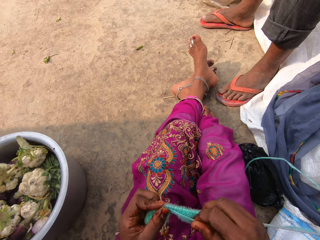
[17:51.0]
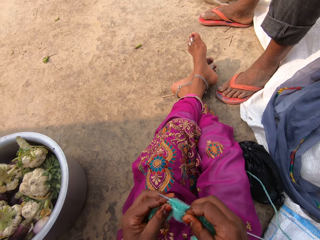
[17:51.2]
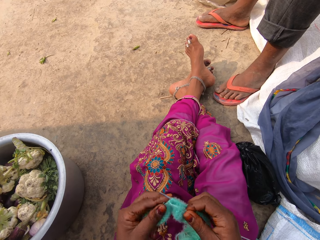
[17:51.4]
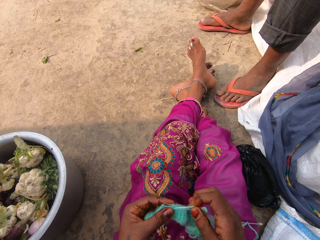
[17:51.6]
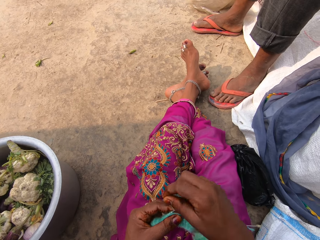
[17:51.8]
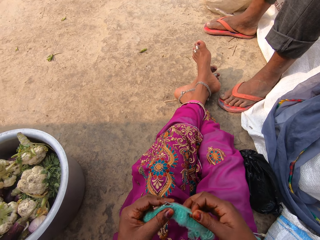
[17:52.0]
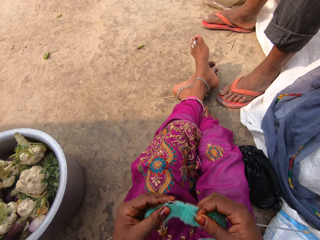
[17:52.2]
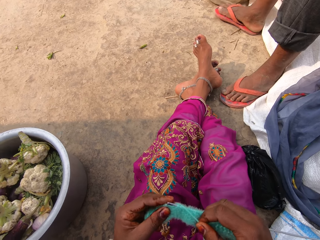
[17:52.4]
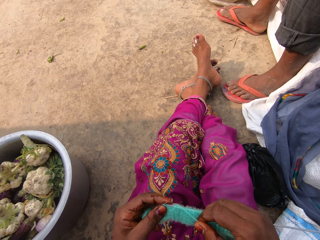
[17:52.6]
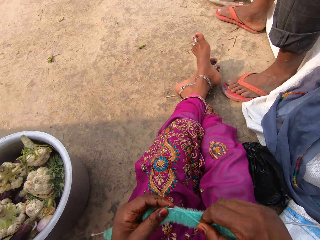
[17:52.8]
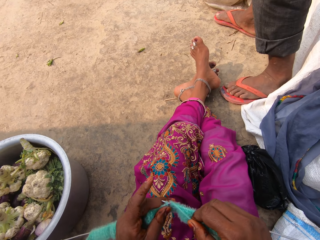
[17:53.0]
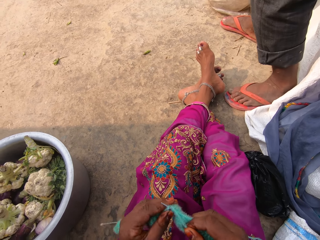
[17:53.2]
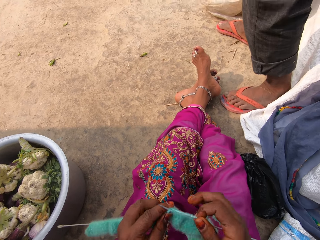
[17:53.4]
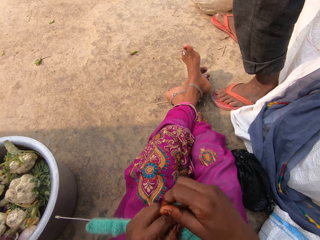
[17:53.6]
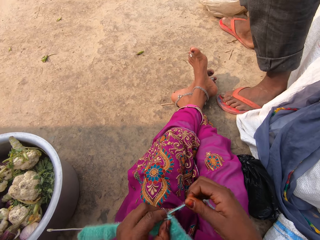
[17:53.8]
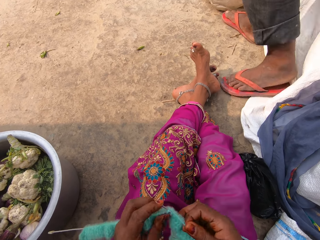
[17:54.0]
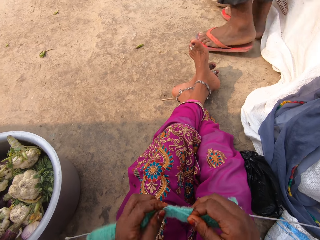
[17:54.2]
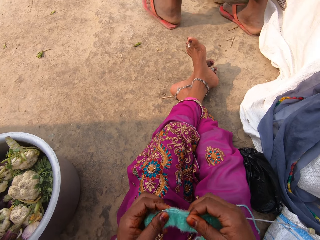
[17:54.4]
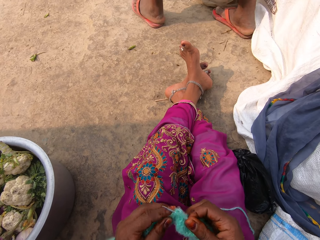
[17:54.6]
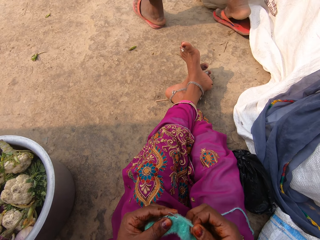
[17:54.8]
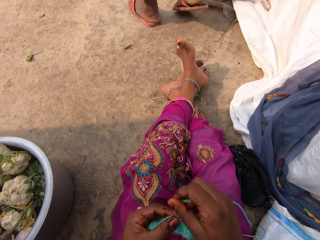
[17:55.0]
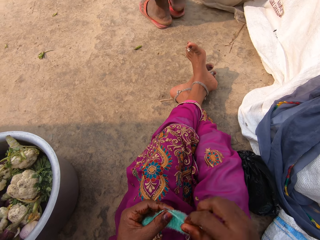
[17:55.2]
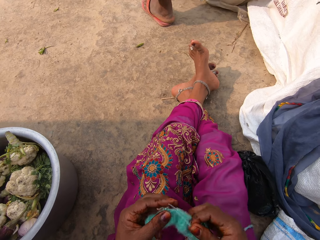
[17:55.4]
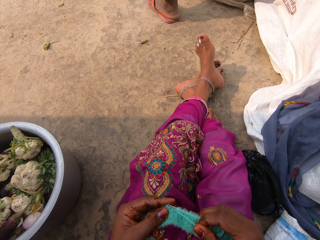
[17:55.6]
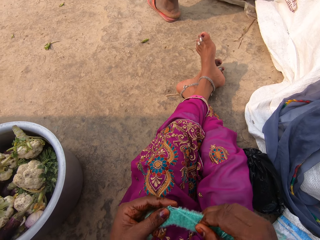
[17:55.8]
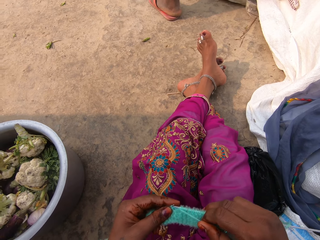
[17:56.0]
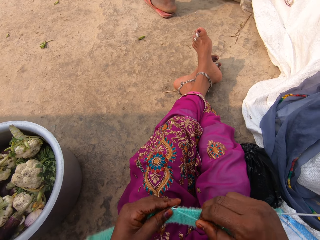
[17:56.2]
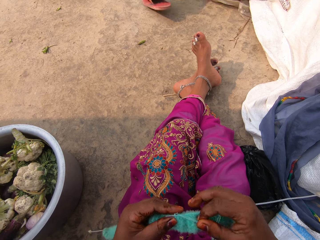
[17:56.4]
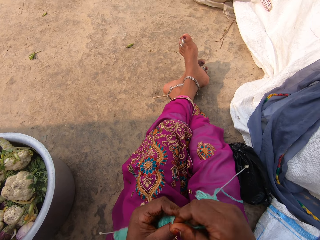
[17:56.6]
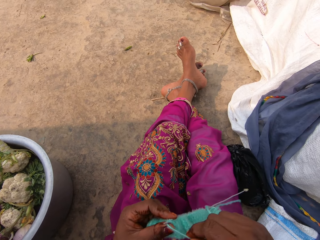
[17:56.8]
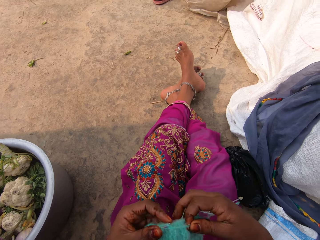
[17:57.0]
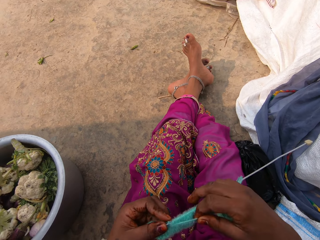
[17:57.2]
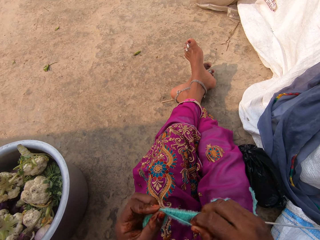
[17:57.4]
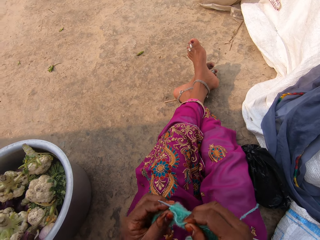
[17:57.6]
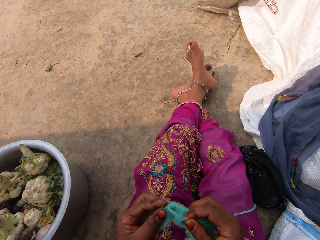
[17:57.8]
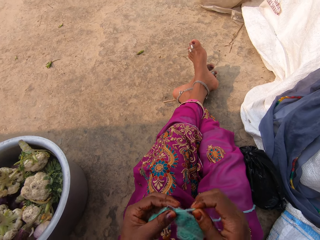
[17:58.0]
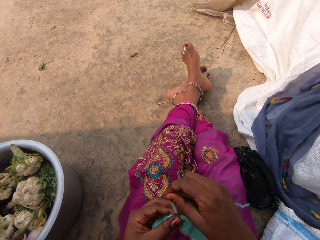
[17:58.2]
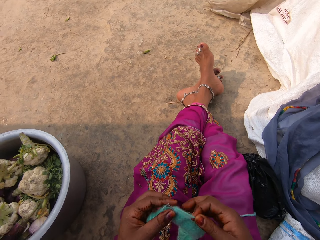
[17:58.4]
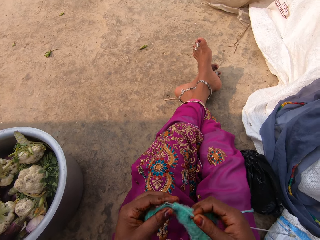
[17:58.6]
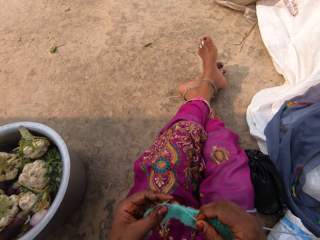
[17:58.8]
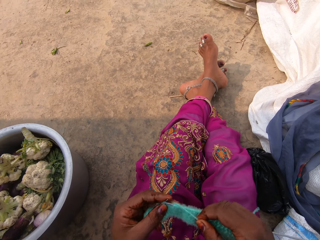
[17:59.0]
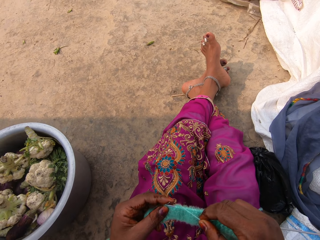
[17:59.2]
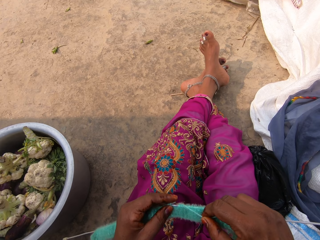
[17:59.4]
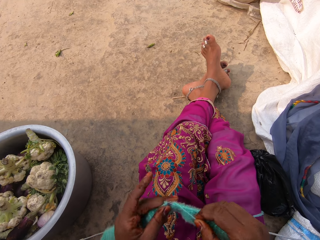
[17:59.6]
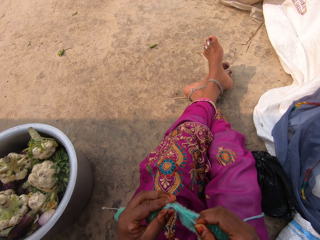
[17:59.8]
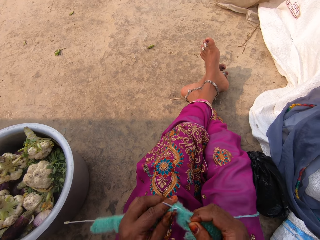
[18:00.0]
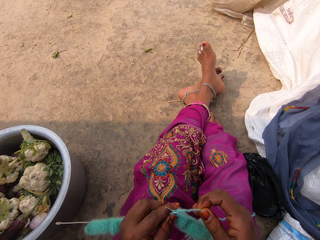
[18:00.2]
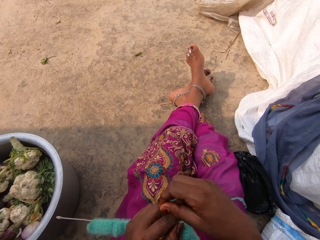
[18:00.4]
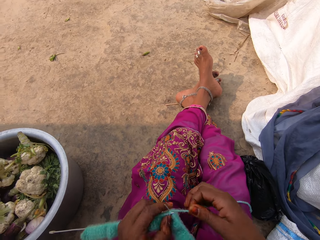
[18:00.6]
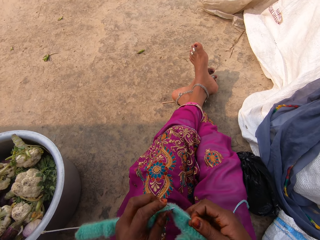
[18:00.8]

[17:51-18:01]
A man walks away from the camera wearer. The camera wearer talks to the man.

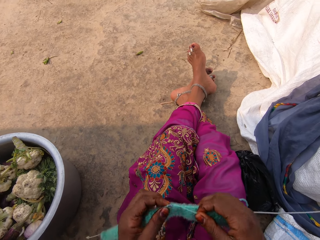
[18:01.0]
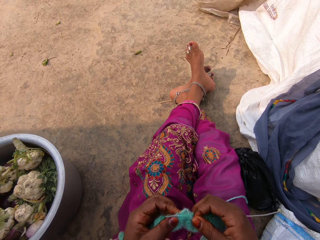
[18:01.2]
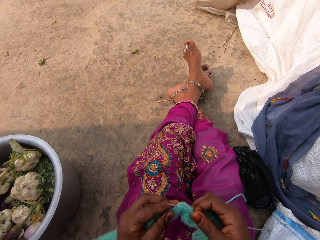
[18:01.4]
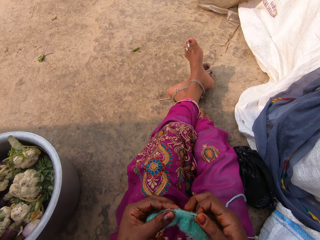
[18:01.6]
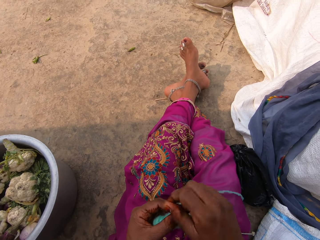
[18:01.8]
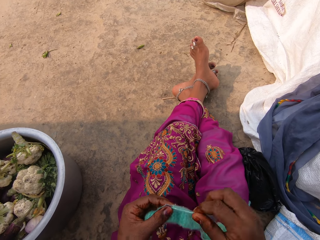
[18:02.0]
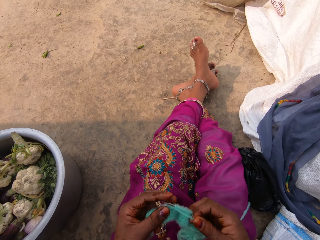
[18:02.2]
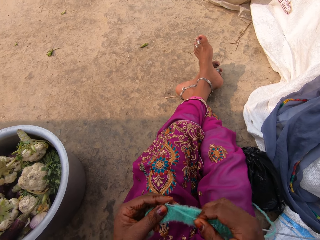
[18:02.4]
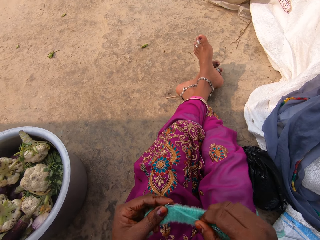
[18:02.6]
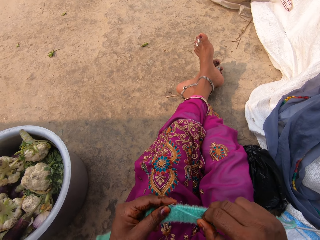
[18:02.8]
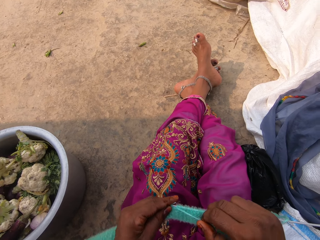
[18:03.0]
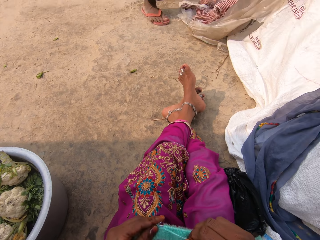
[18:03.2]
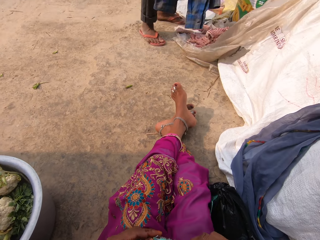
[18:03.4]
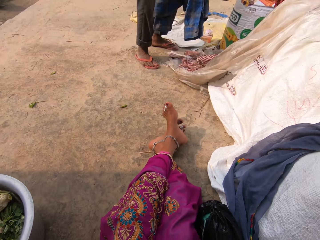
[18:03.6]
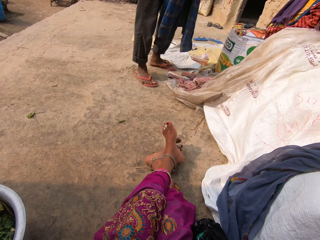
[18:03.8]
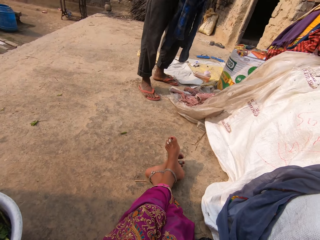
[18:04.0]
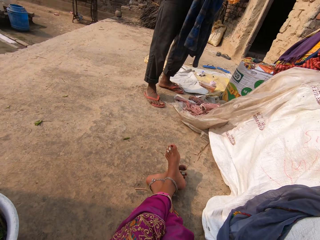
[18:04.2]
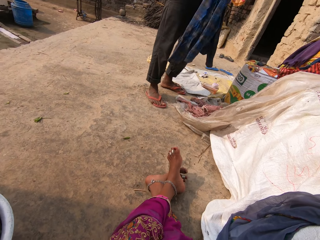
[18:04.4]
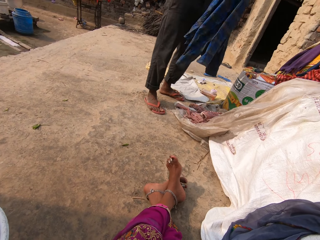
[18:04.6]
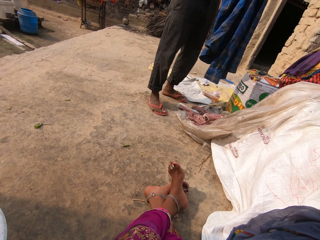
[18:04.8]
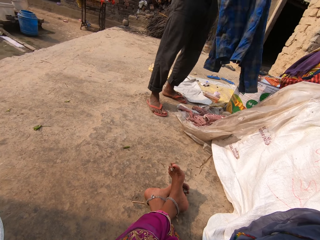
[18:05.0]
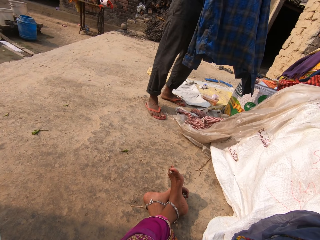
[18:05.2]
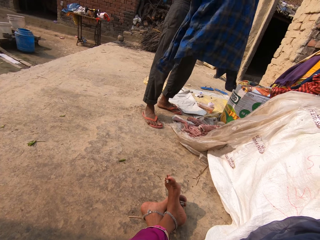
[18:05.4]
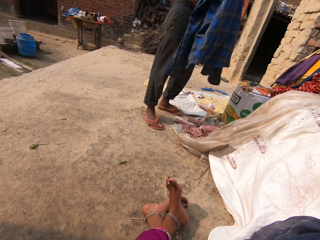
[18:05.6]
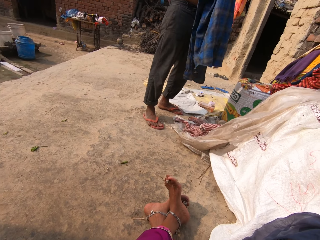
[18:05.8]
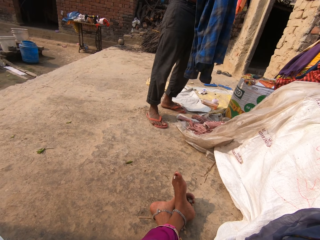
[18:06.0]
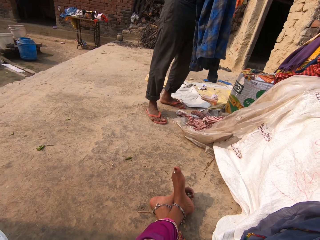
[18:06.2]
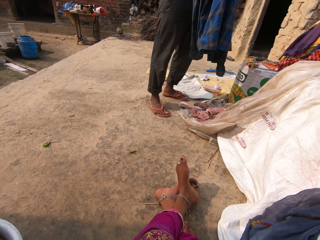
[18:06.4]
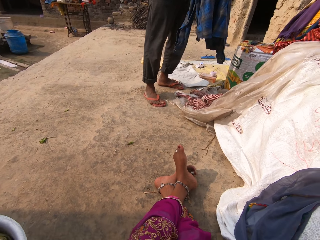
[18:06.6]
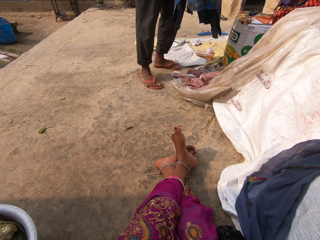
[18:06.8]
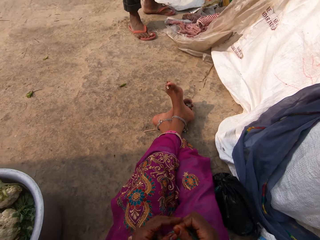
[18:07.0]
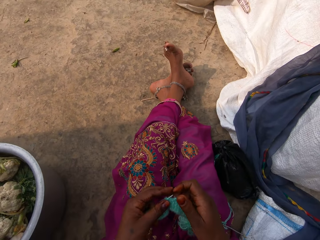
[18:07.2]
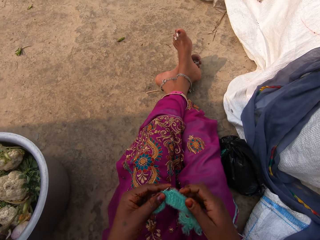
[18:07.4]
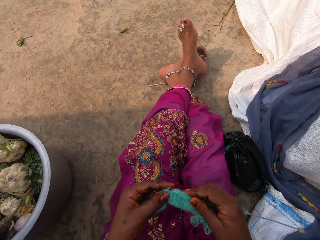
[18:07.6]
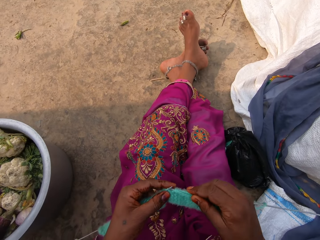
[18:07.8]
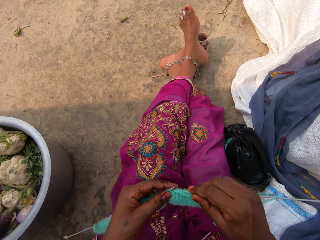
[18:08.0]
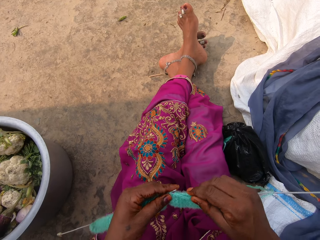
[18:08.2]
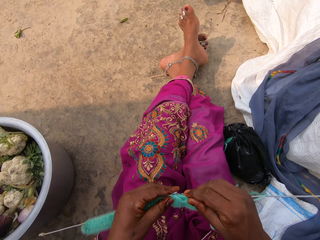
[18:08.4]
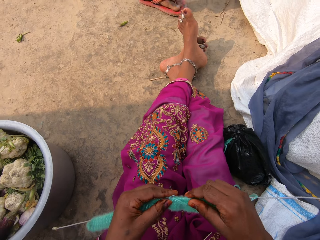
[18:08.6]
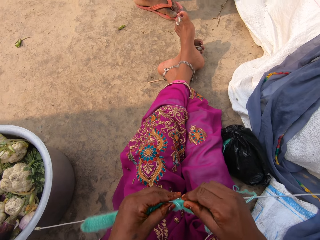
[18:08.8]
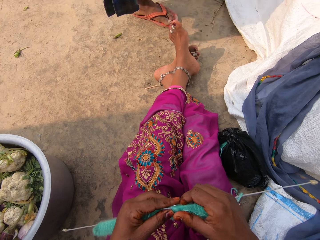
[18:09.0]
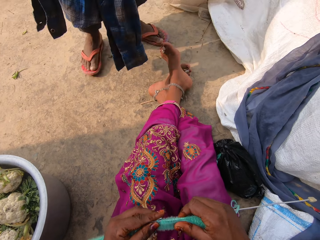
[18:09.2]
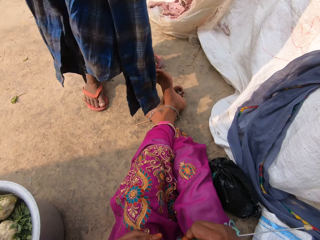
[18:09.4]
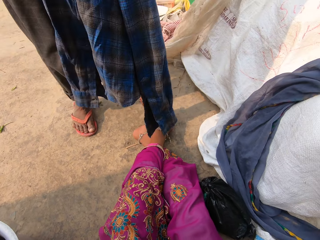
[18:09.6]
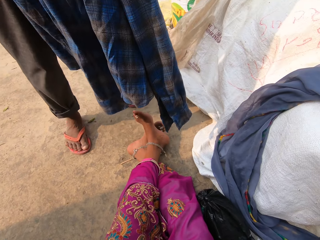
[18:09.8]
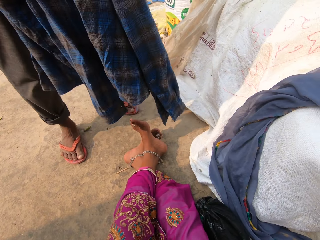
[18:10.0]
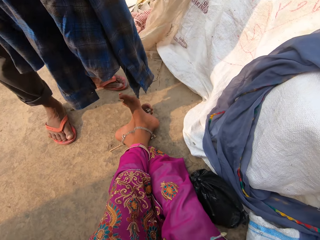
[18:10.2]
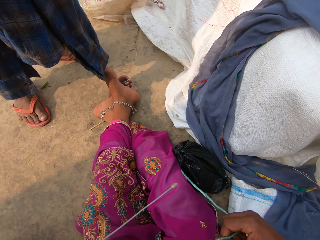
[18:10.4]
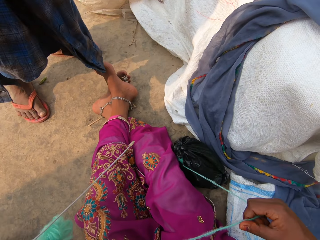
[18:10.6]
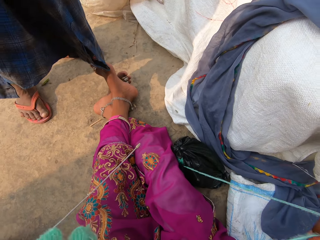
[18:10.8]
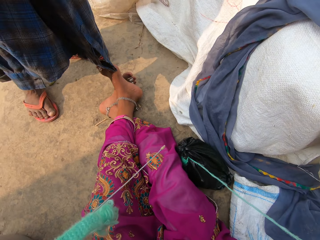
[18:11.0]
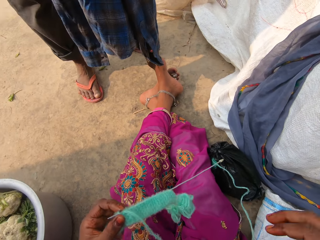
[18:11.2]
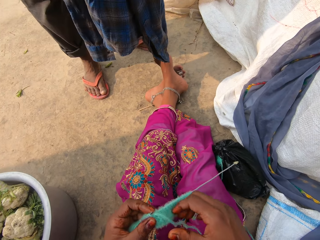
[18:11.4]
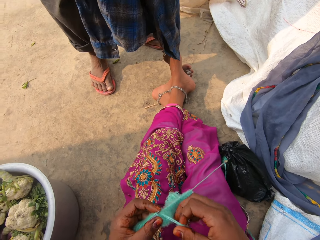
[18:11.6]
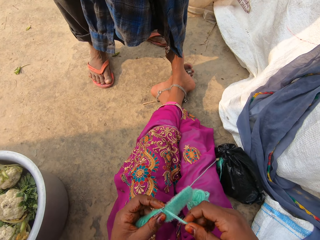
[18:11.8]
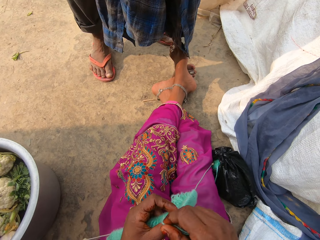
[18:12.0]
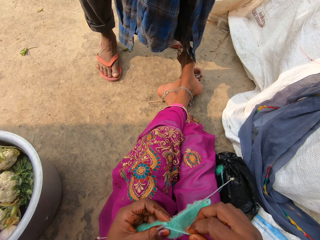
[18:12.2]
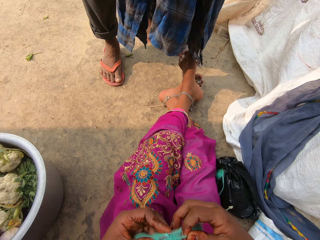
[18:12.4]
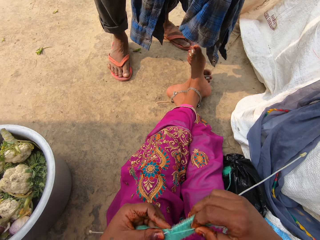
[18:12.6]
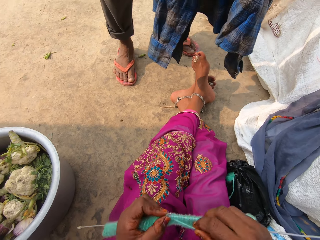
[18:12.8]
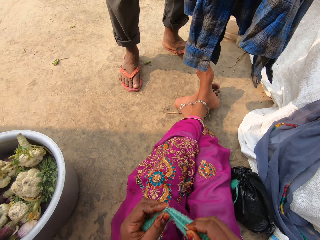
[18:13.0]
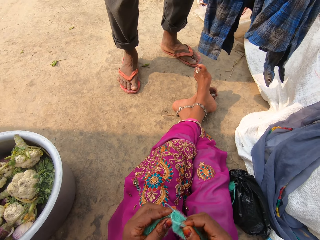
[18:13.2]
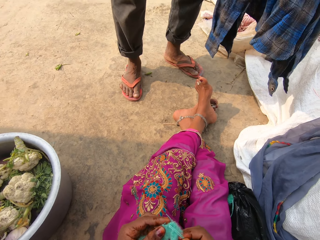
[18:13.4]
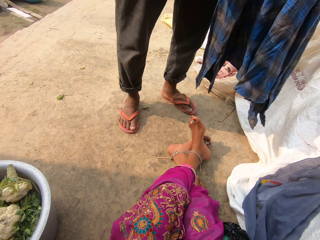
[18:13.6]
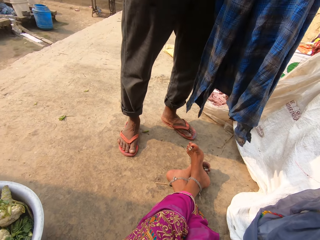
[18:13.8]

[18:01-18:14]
The man adjusts a shirt with his hands. The camera wearer looks at the man. The man talks to the camera wearer. The man walks towards the camera wearer. The camera wearer pulls a yarn. She adjusts the thread with her right hand. She knits the thread with the knitting needles in her hands.
